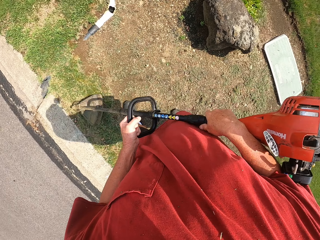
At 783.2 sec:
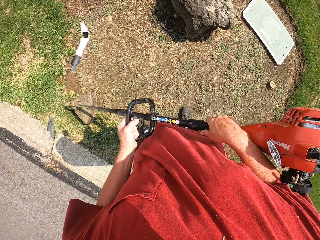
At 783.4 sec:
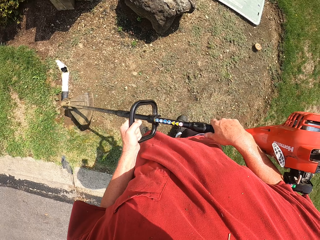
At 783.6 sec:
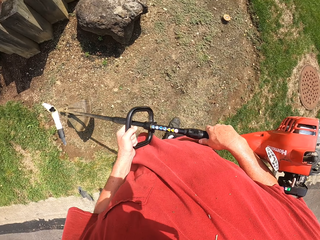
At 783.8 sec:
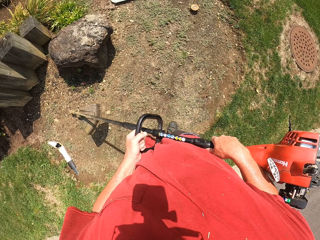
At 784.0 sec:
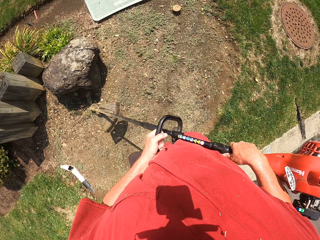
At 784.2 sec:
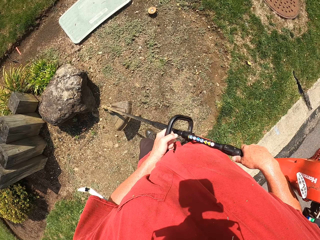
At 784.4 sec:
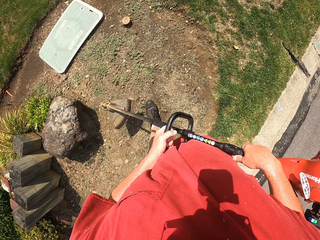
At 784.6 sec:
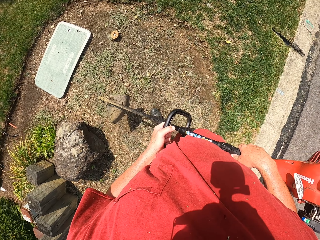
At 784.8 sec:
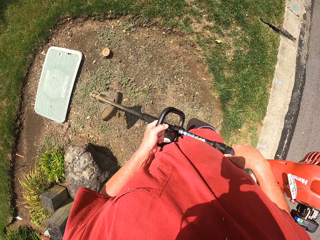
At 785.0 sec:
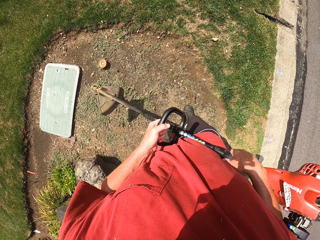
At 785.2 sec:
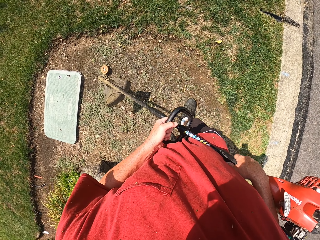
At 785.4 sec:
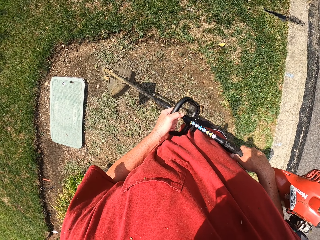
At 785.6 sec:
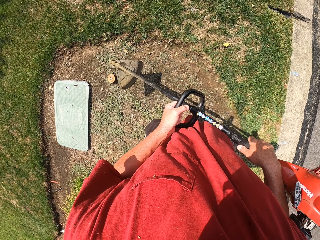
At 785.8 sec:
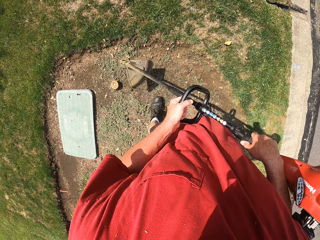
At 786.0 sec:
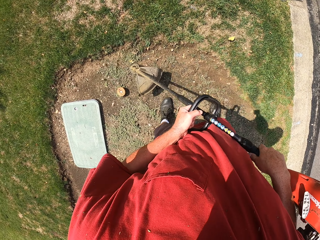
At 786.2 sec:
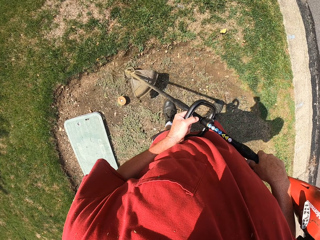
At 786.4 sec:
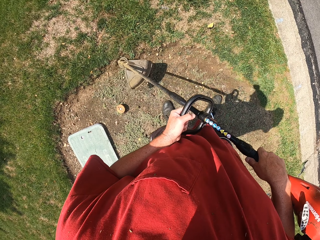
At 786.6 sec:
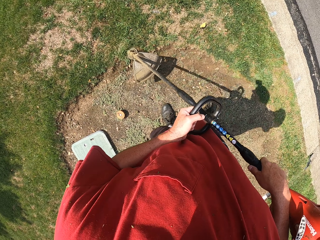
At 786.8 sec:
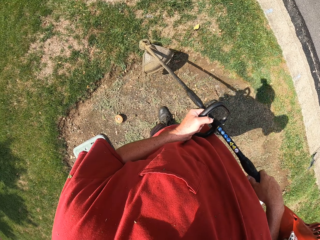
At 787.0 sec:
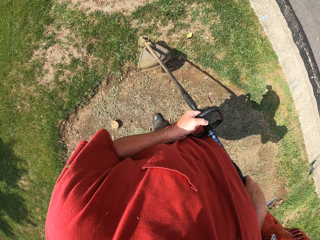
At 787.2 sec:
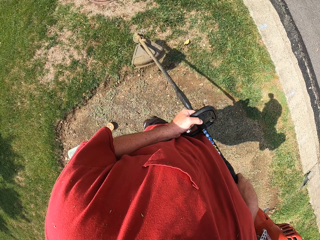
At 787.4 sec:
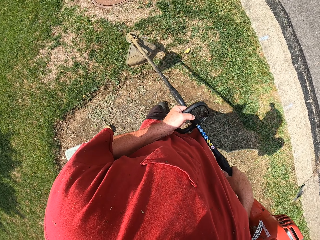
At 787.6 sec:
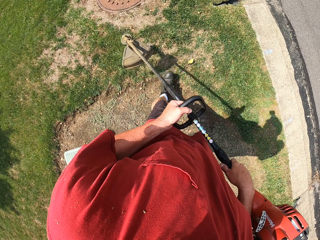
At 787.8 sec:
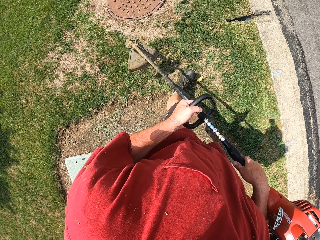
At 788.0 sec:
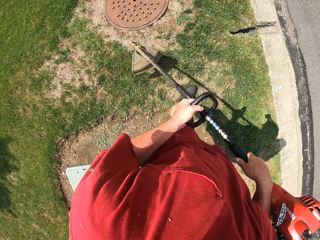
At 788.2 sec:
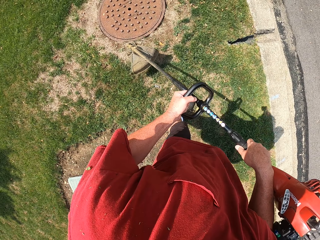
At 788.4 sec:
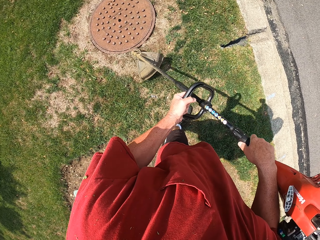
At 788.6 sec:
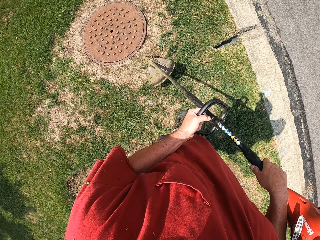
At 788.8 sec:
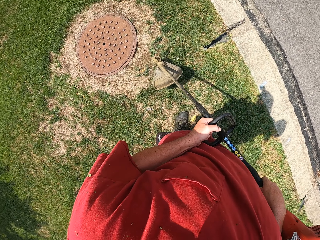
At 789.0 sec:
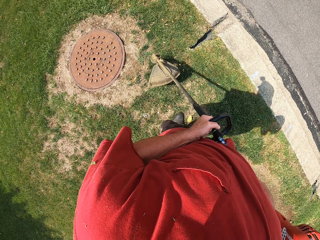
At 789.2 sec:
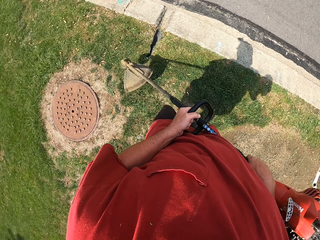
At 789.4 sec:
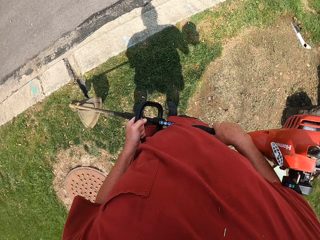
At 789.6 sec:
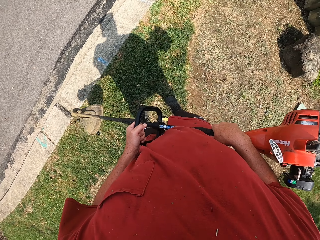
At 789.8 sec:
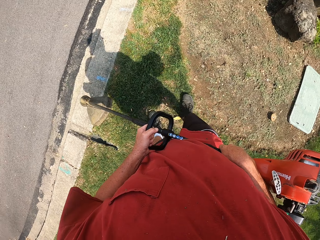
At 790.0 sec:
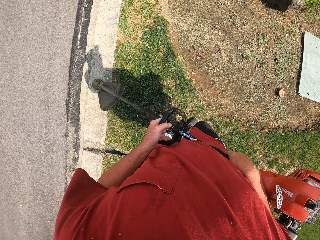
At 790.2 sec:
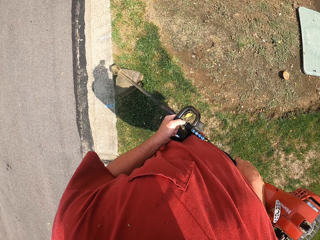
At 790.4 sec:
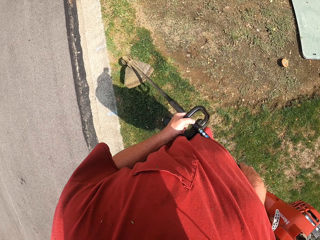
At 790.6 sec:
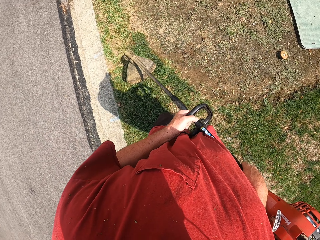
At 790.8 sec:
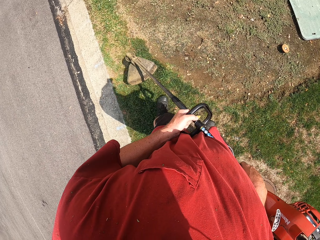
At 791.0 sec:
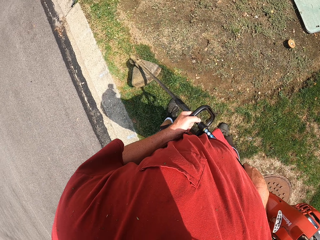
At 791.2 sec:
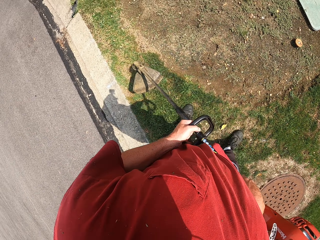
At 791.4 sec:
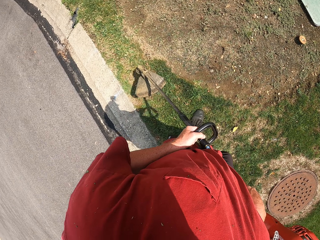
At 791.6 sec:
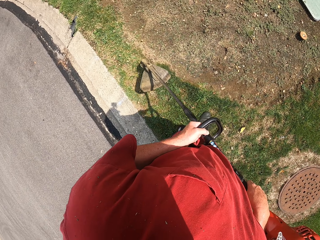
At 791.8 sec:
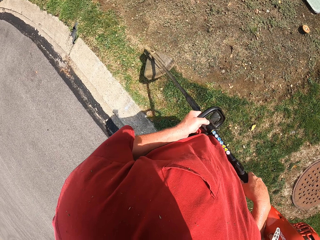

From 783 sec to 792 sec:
The camera wearer walks carrying the brush cutter. They cut ground grass with the brush cutter.

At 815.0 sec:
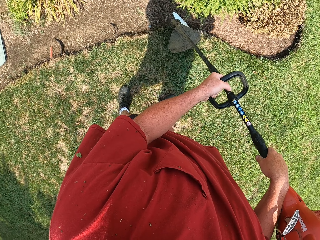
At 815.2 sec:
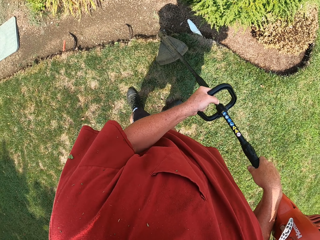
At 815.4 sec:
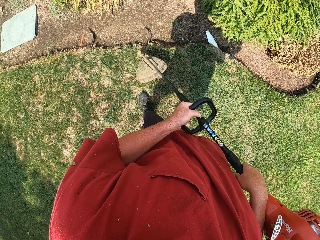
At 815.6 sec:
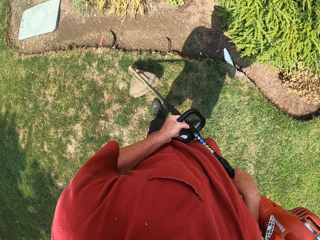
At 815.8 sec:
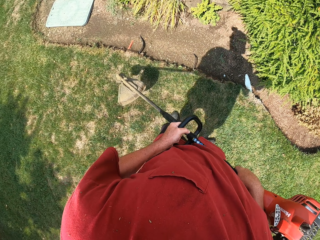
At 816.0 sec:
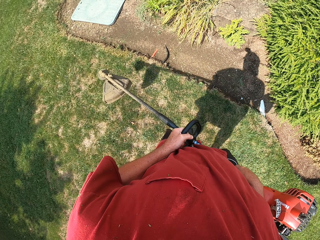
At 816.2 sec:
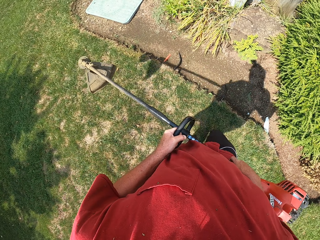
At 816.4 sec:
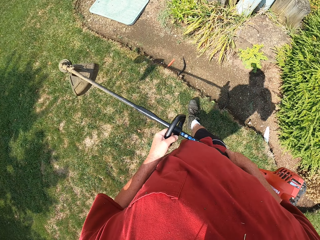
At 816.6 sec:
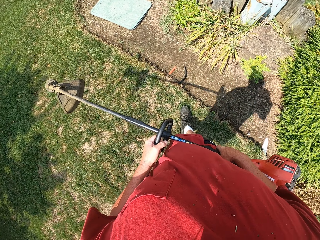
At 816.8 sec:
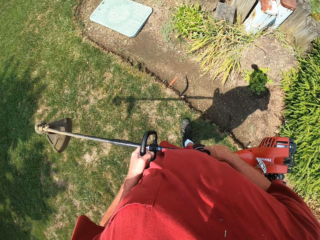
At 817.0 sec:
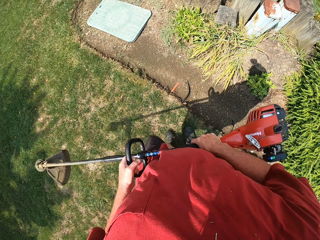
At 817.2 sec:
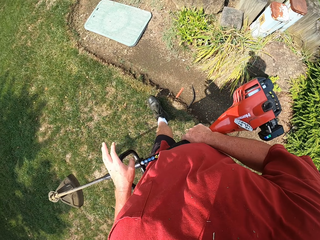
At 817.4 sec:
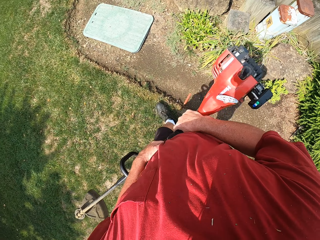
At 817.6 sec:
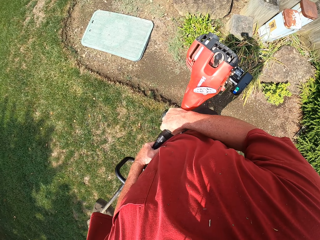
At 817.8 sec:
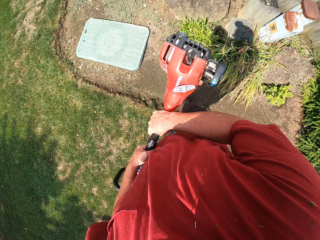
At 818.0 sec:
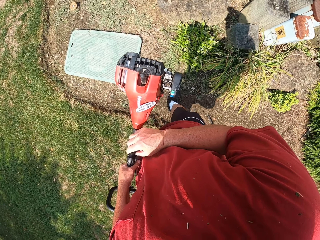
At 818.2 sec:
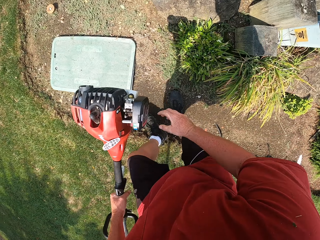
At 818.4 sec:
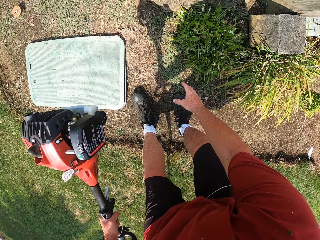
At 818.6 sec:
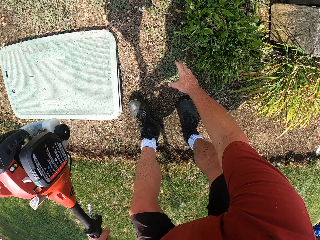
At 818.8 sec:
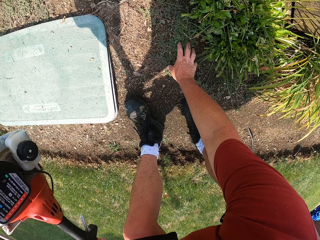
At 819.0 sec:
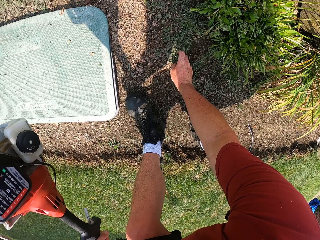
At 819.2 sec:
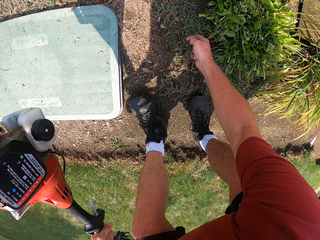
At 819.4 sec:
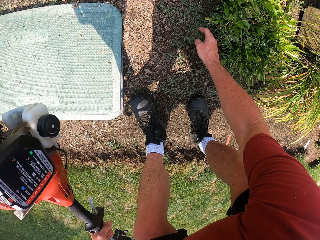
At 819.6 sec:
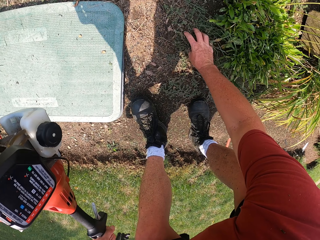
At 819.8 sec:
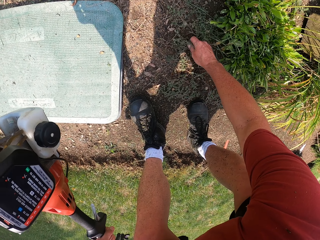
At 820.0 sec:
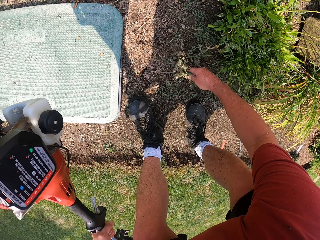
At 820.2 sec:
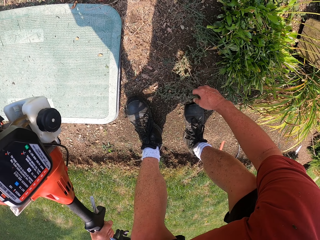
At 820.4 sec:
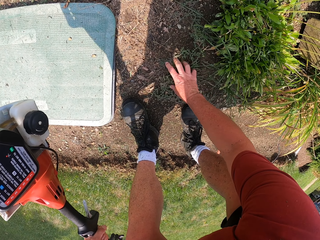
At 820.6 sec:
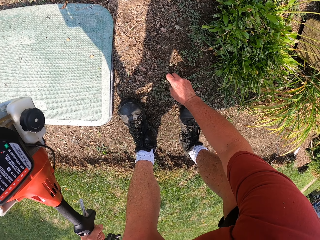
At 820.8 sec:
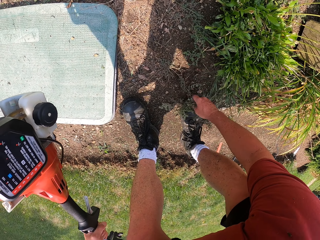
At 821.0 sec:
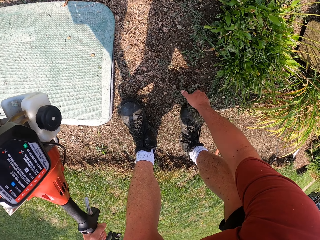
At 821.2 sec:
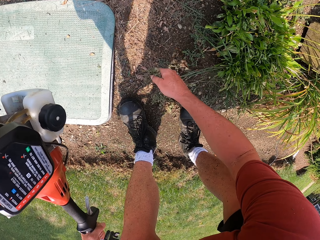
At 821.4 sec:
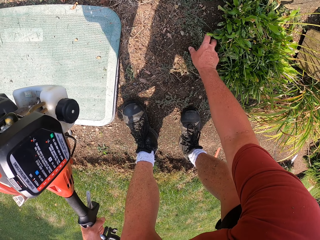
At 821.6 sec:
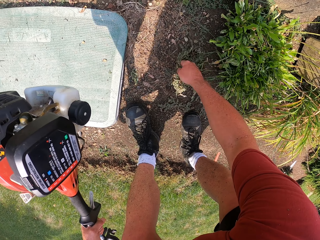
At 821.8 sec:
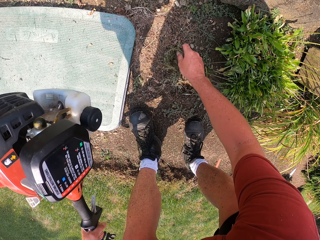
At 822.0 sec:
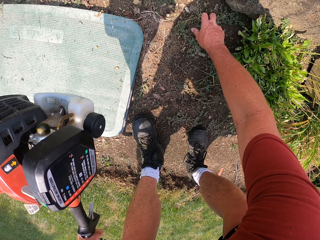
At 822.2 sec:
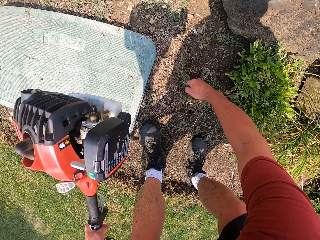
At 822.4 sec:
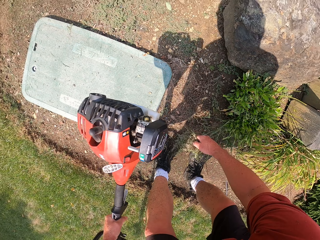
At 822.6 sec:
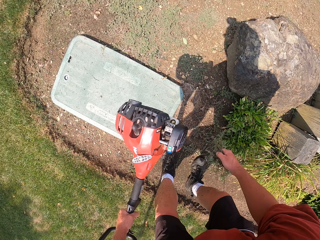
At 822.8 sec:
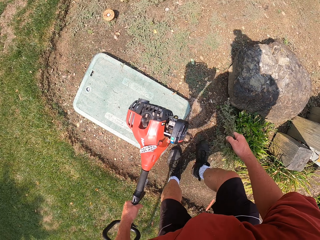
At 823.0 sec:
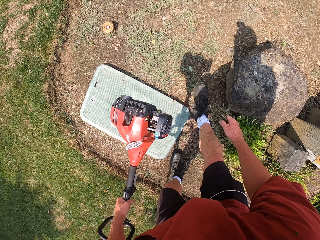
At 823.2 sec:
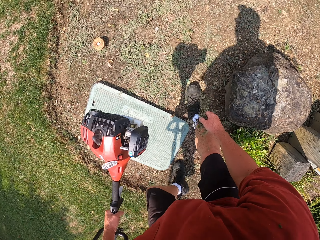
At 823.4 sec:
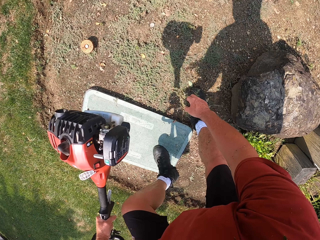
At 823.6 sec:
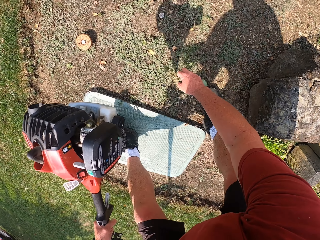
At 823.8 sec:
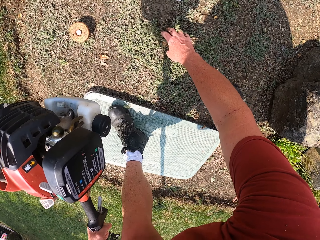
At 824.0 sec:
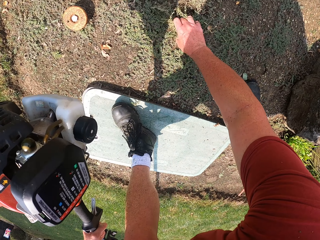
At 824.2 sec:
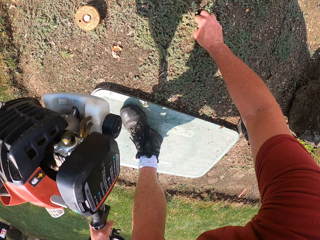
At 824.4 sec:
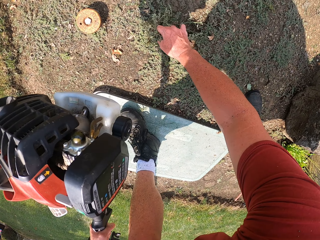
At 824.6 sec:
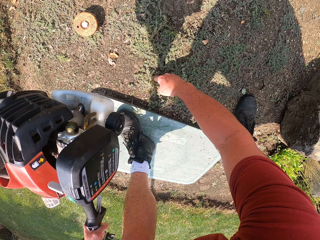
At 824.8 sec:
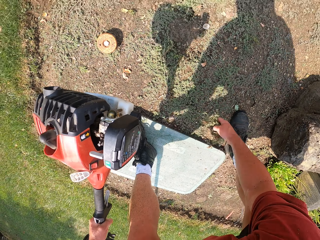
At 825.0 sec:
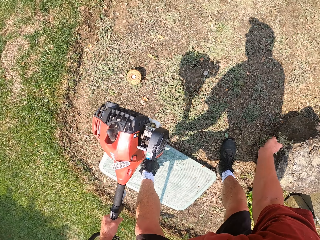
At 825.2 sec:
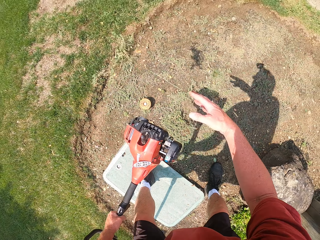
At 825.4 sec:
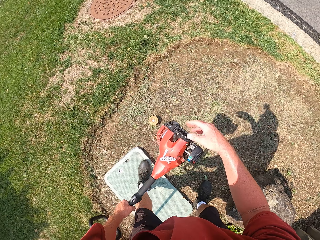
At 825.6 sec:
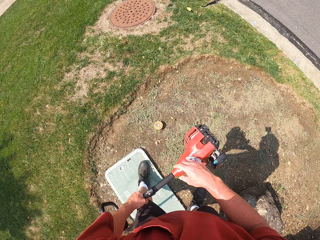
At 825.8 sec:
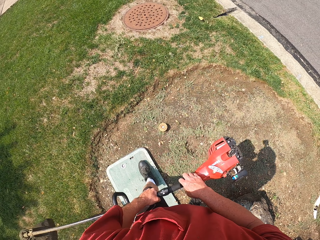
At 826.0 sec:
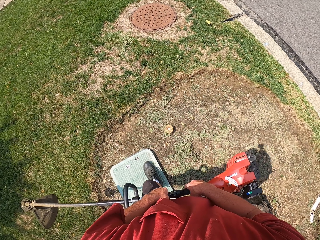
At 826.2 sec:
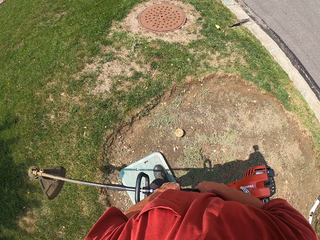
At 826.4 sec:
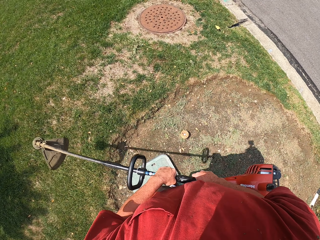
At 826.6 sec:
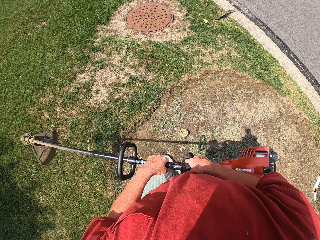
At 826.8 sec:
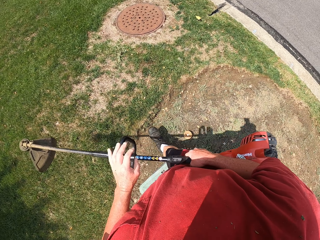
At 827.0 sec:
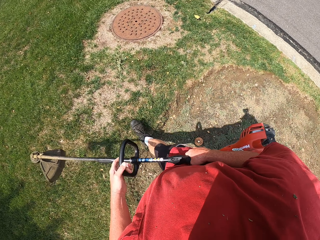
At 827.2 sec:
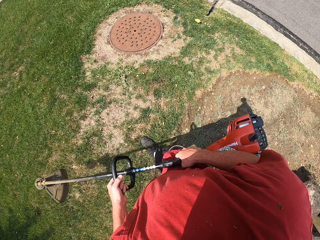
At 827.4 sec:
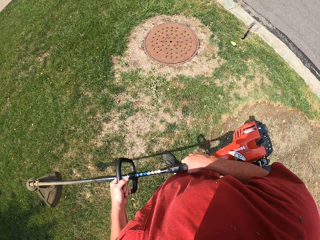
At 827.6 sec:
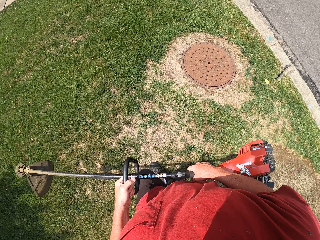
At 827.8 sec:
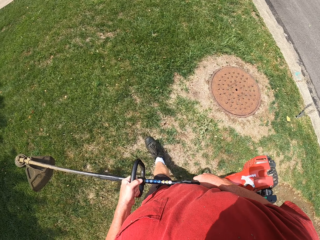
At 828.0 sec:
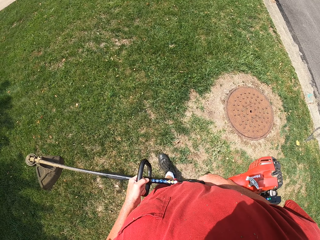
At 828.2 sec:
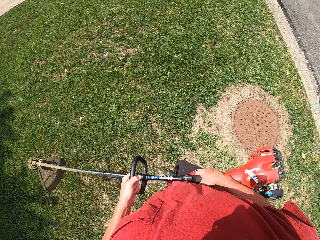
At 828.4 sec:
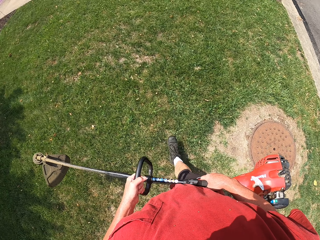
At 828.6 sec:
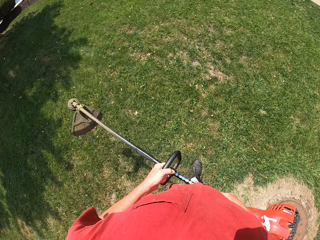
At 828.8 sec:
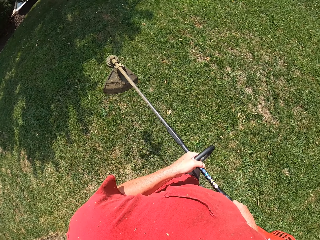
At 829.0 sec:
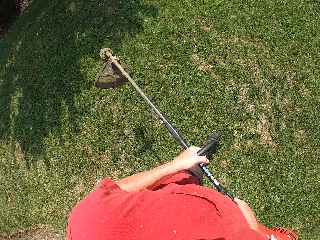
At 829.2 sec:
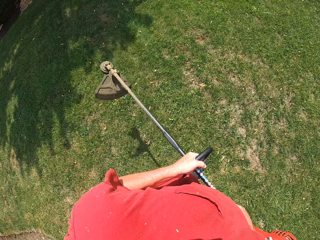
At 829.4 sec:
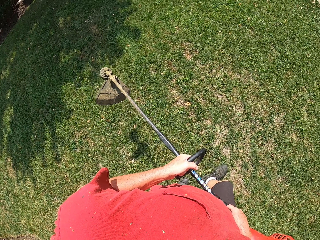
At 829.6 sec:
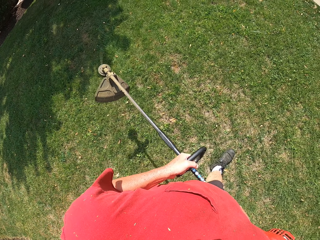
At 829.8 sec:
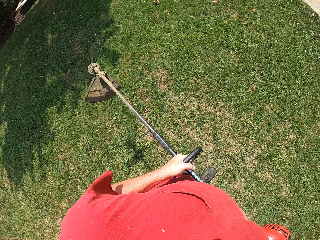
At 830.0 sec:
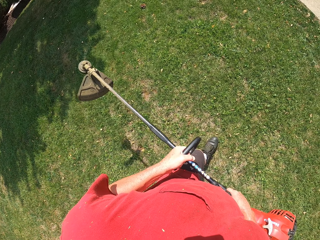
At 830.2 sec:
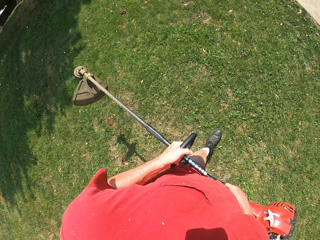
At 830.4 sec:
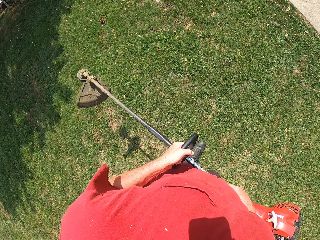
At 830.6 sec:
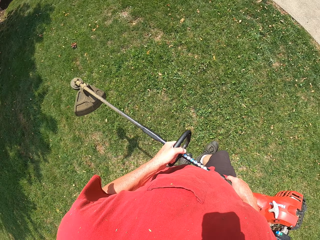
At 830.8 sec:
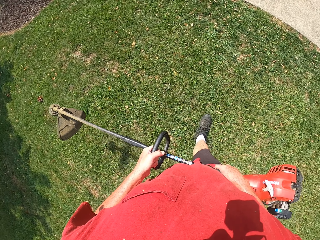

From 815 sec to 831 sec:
The camera wearer walks carrying the brush cutter. They remove shrubs on the ground by hand. They pick the grass. They walk around. They pick the grass and throw the grass. They walk around.
